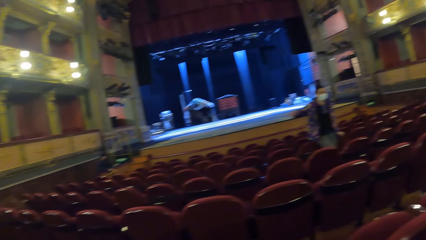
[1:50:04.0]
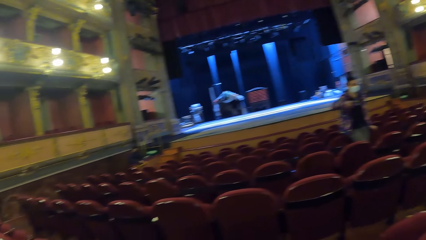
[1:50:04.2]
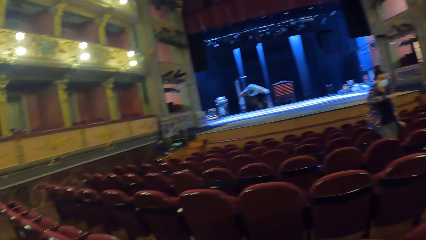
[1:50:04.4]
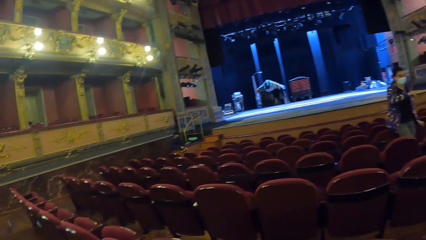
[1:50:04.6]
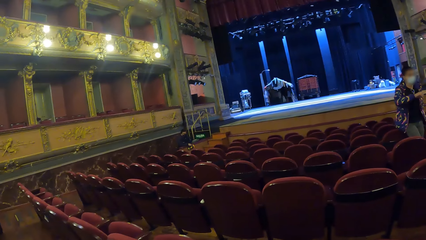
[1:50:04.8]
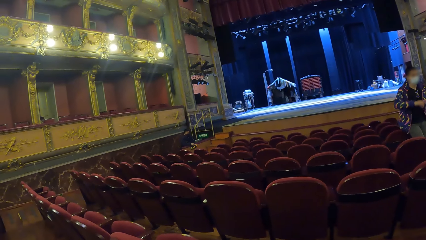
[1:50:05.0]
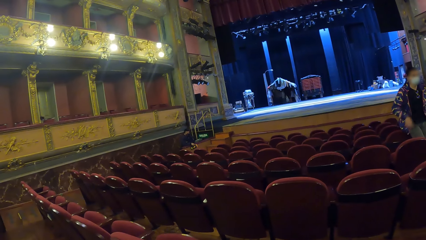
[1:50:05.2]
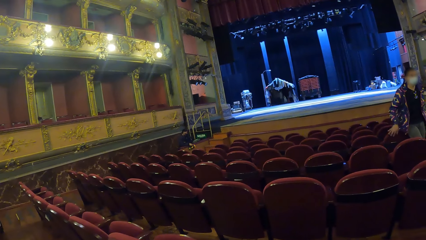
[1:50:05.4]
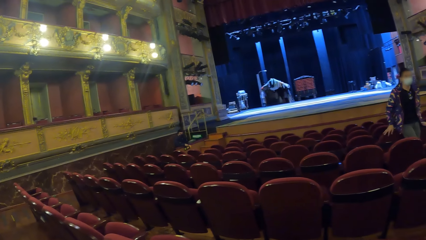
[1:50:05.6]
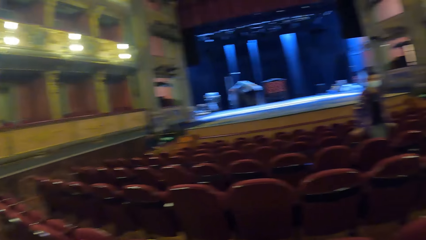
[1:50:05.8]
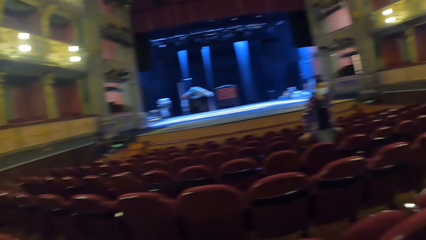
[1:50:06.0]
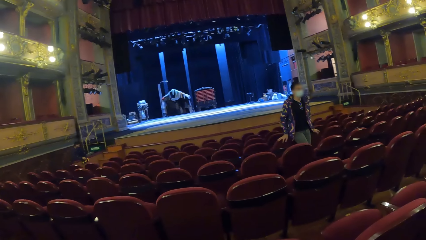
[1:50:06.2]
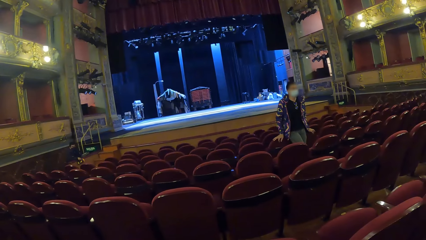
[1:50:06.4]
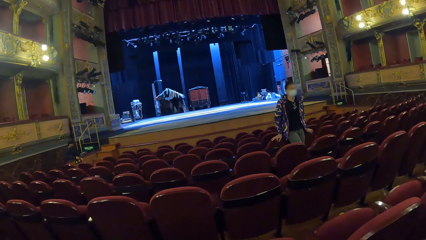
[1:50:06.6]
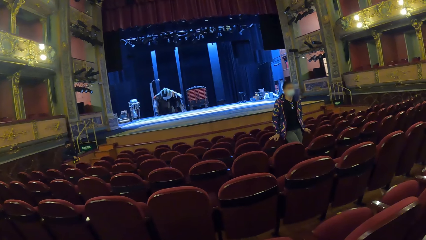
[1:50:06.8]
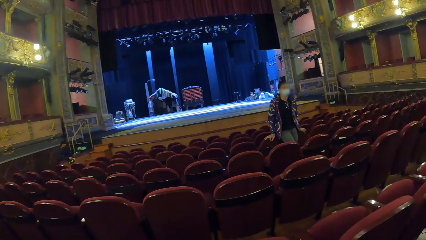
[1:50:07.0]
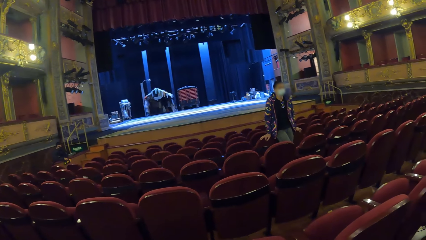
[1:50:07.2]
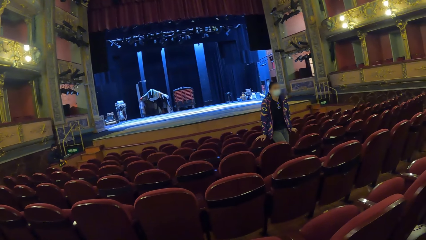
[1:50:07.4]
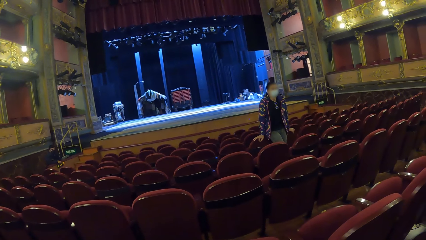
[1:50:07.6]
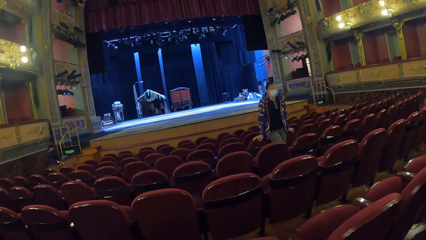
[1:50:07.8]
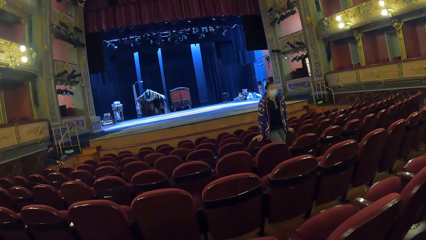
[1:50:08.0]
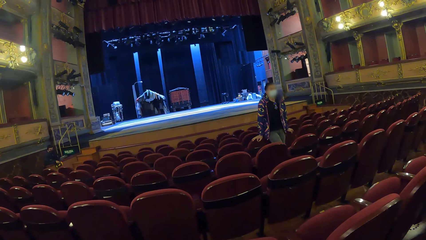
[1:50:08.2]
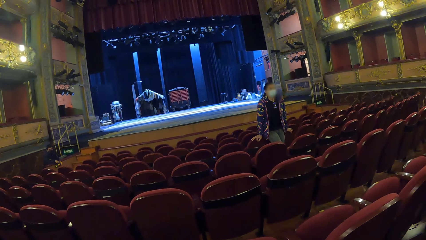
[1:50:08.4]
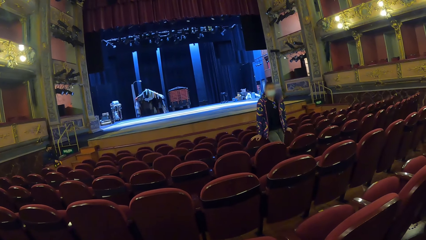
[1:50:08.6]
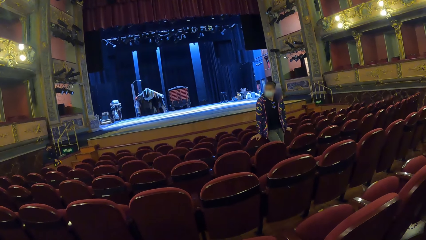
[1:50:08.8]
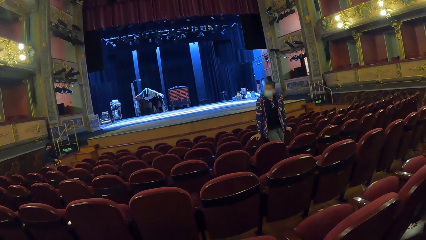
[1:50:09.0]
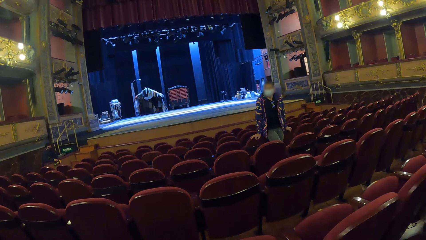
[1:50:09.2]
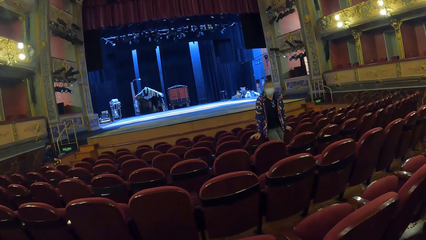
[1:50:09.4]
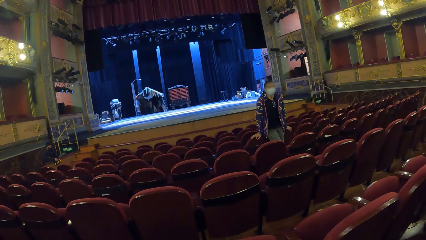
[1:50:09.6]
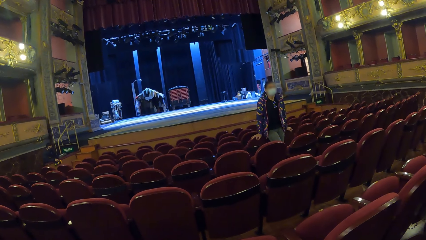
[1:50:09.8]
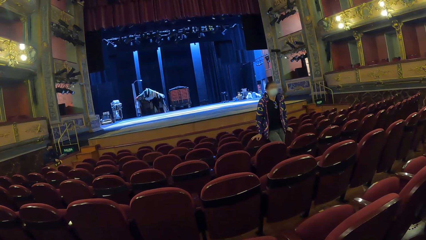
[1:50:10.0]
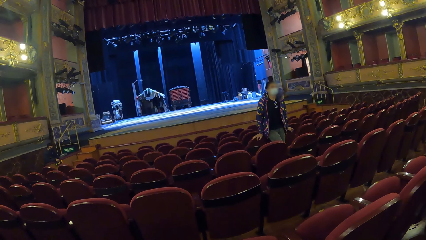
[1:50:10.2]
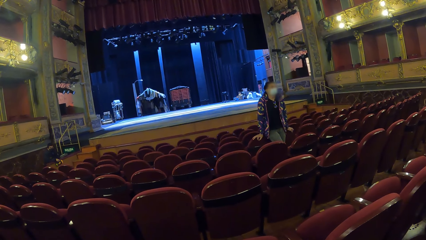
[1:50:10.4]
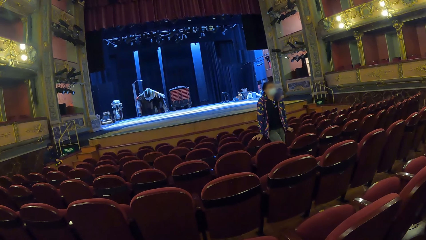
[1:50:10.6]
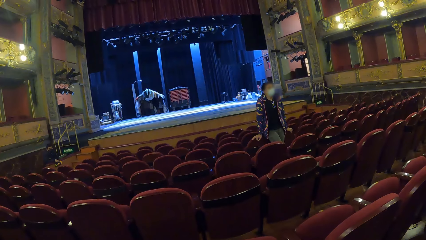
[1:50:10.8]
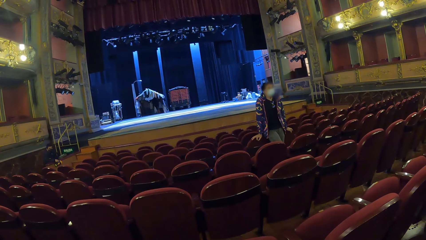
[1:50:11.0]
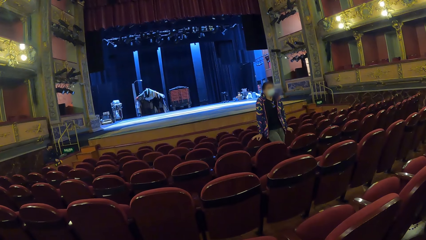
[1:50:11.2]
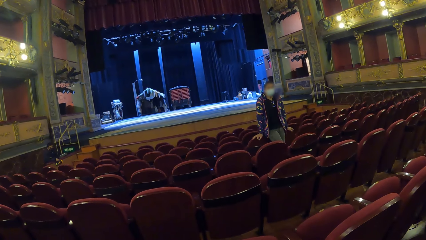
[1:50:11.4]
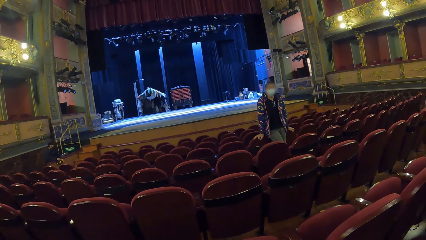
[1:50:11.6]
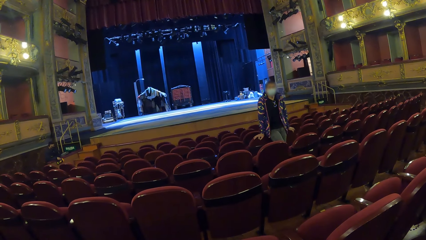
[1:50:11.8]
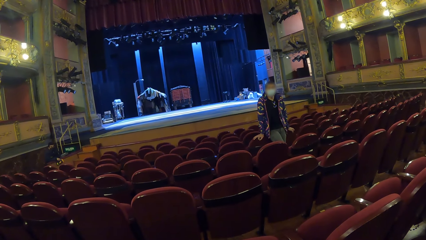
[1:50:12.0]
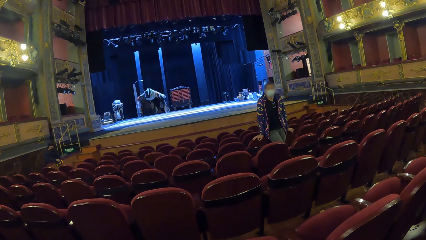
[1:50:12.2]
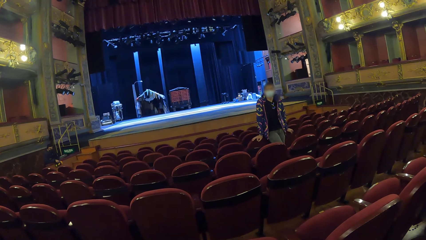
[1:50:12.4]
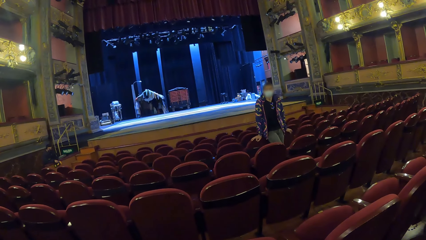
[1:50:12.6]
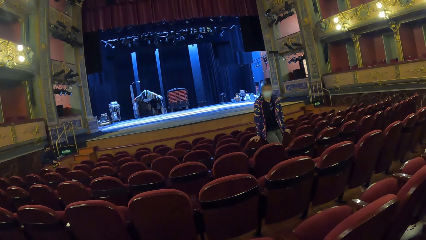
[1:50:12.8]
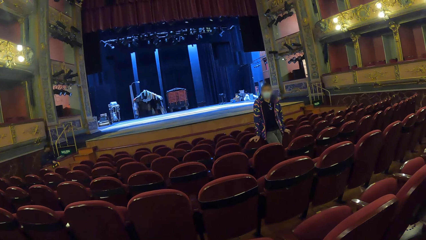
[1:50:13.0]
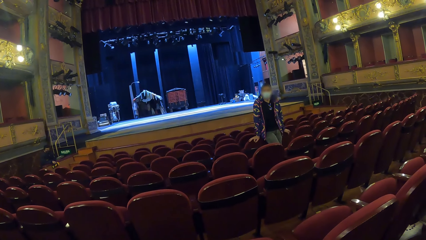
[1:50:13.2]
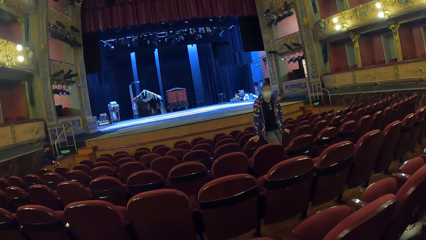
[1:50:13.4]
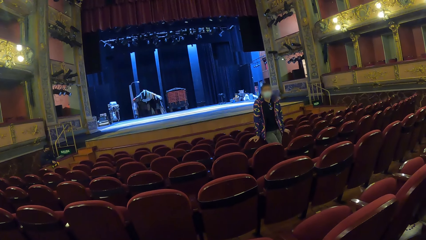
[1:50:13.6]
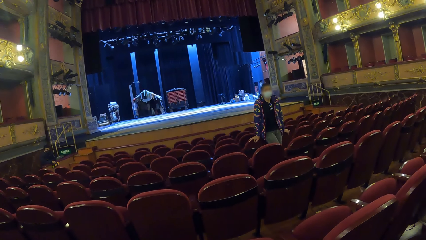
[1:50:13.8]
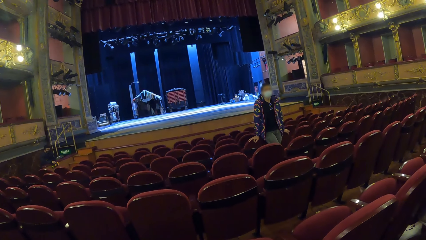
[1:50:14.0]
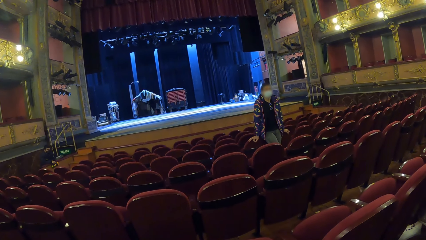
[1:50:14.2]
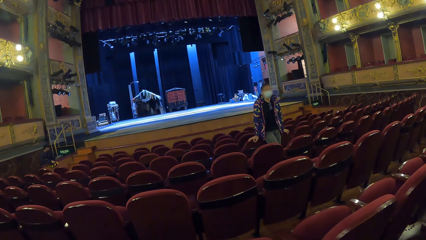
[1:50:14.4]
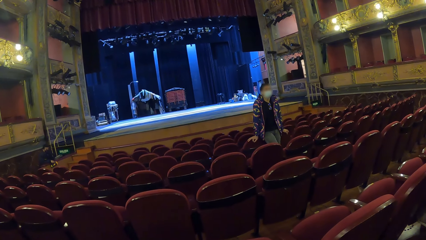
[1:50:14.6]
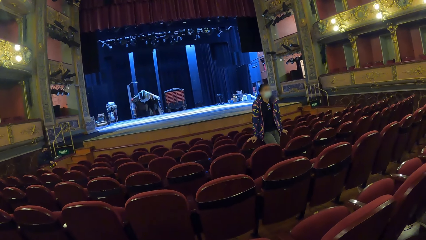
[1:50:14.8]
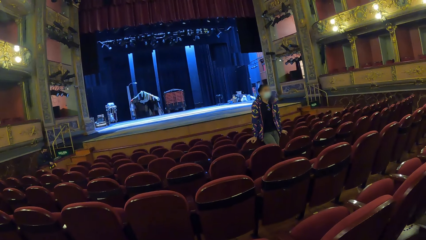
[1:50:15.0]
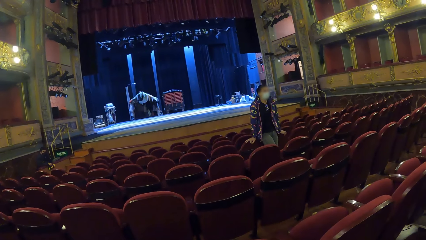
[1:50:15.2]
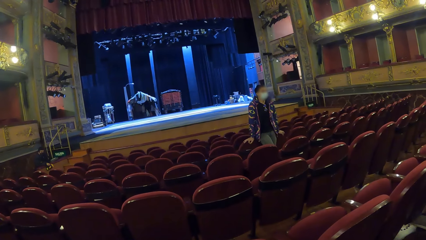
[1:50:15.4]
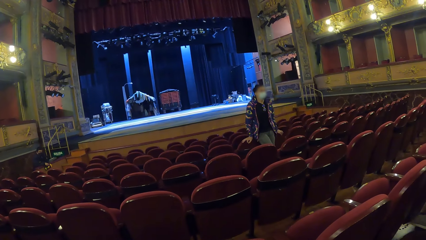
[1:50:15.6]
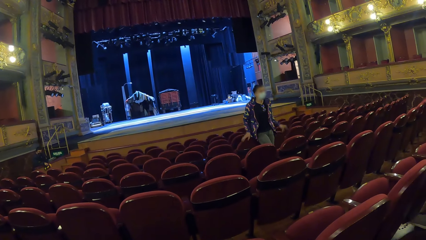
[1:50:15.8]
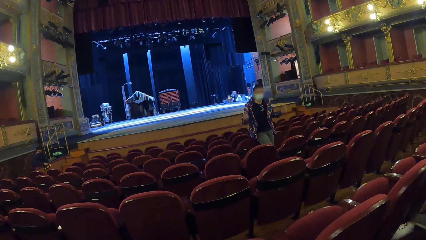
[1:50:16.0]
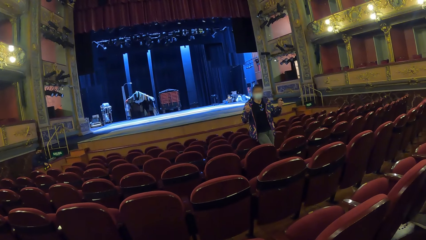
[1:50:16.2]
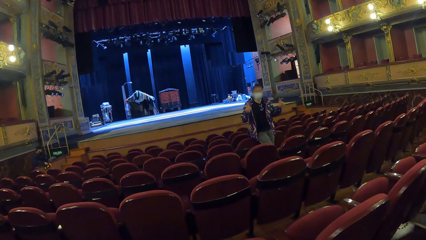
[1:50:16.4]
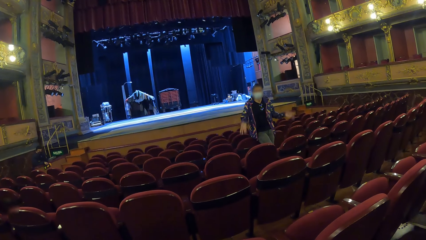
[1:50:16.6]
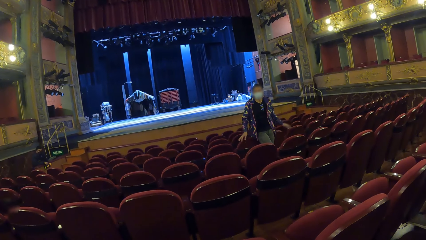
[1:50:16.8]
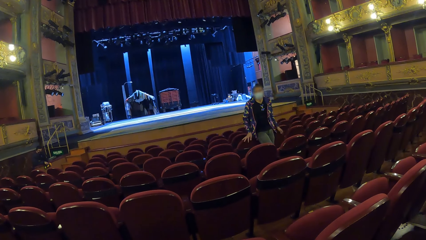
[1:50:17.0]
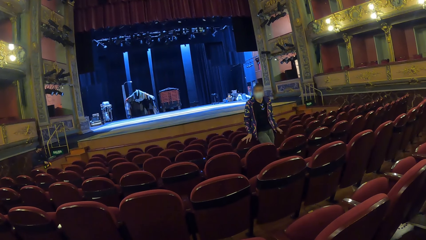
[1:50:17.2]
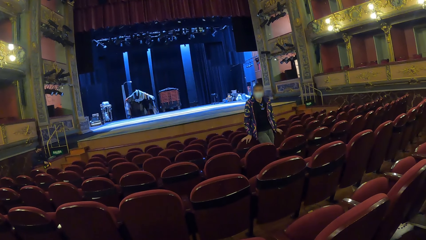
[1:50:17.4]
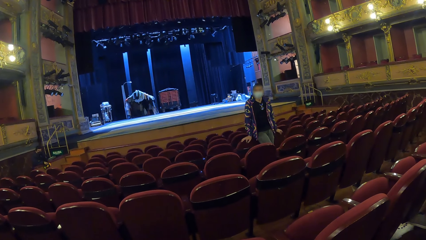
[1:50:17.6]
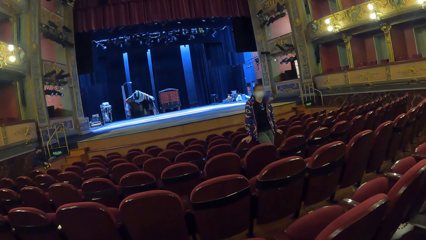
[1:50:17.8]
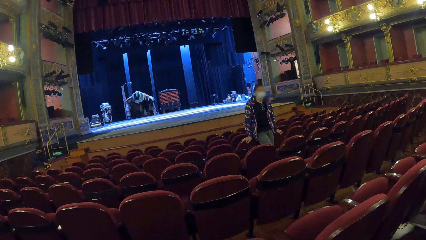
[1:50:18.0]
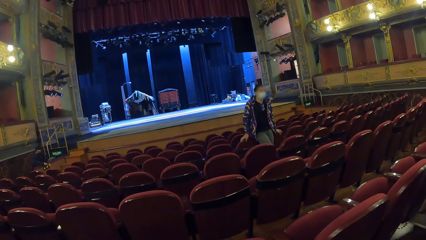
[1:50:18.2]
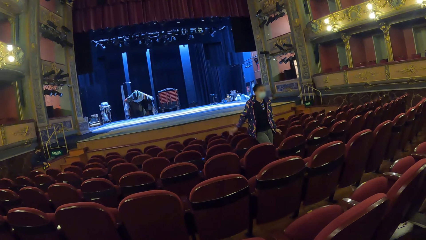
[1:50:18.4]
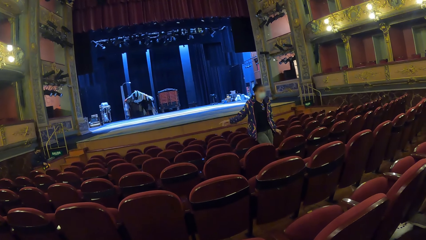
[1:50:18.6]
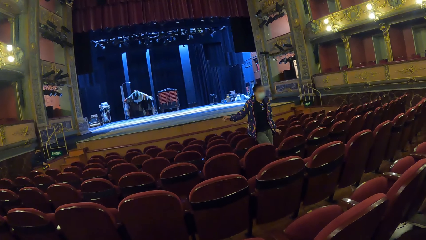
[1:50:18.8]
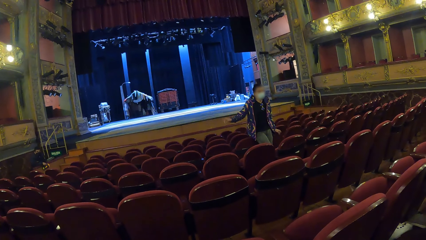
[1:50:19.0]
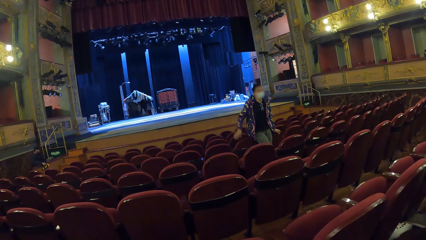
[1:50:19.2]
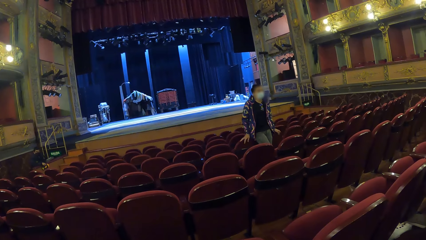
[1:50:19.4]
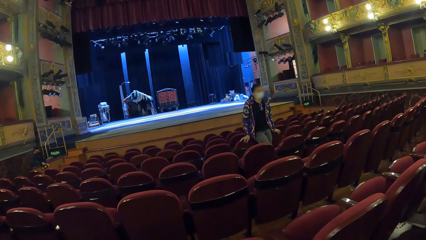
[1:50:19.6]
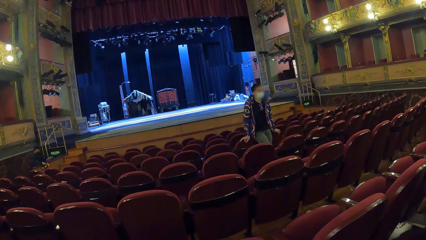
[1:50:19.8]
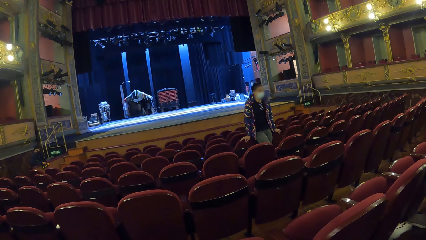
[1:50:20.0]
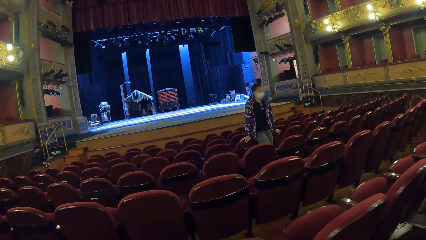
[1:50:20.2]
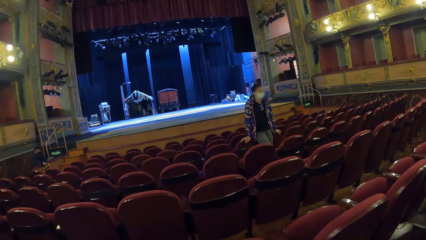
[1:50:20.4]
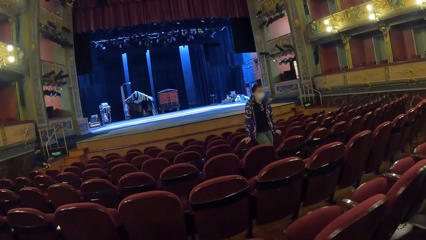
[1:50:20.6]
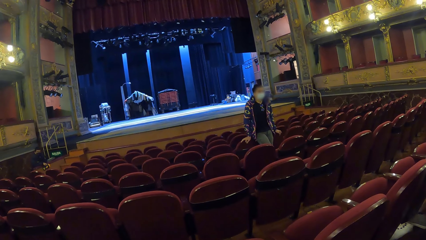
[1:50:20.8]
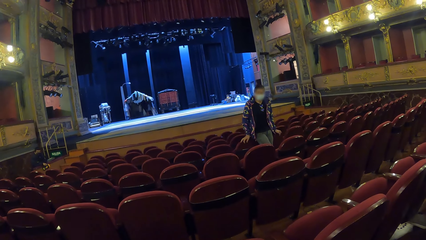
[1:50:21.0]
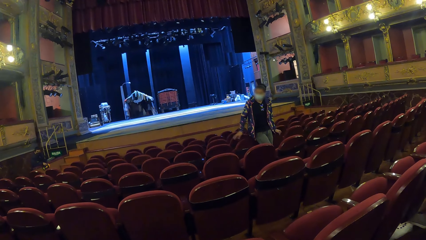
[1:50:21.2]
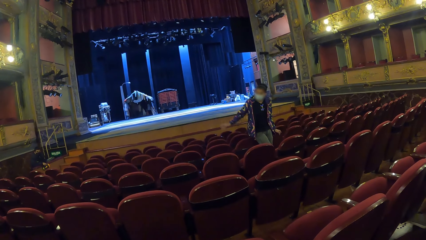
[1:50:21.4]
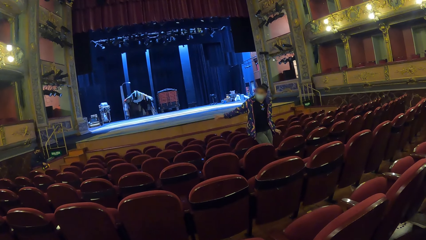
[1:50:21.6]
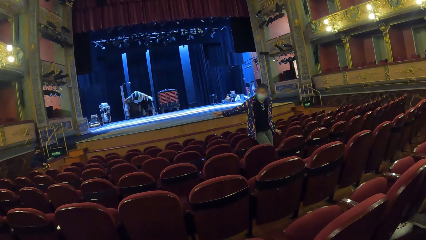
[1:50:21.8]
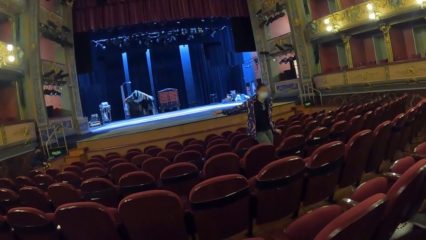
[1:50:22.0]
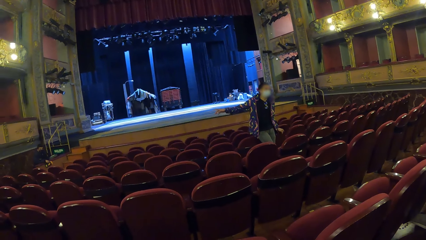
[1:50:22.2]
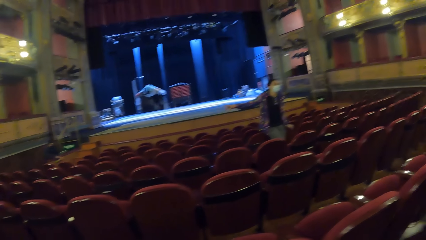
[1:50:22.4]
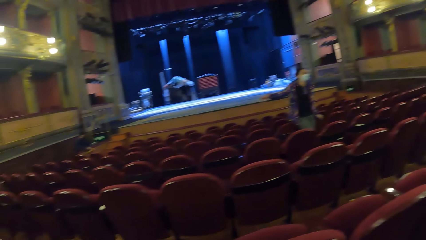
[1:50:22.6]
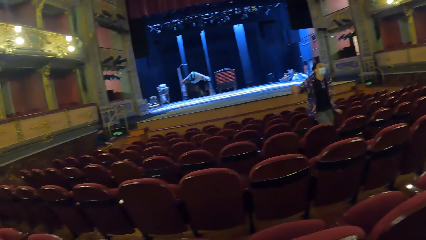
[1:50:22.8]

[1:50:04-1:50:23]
The woman holds the chair. The camera wearer looks at the woman. The woman raises her hands and holds chairs. The camera wearer looks at the woman. The woman raises her hand and holds the chair. The camera wearer looks at the woman. The woman points with her hand.
